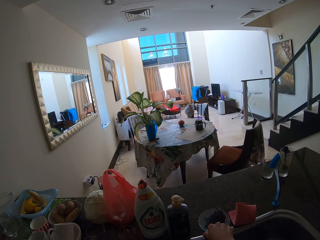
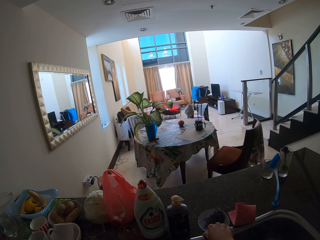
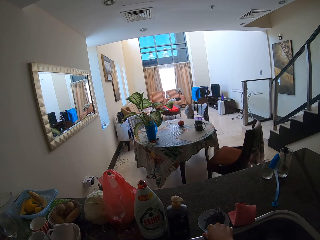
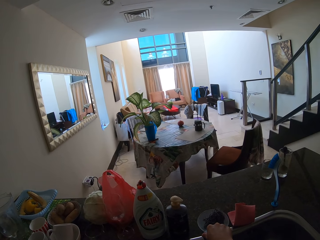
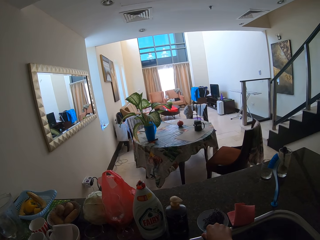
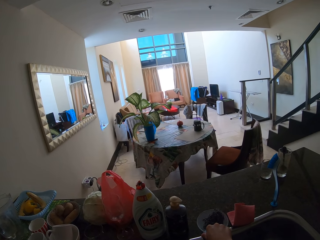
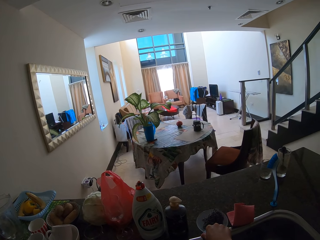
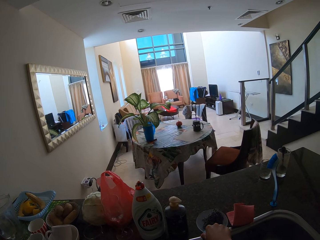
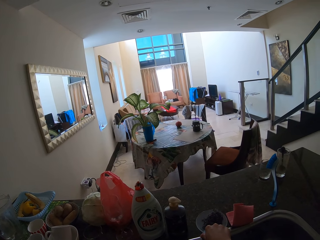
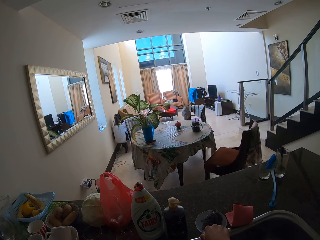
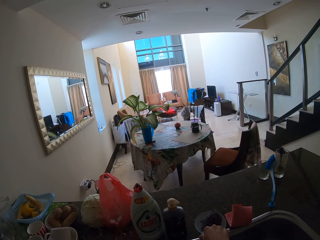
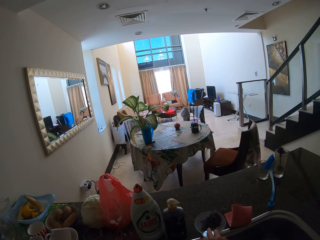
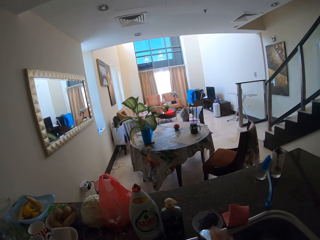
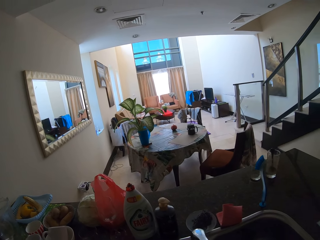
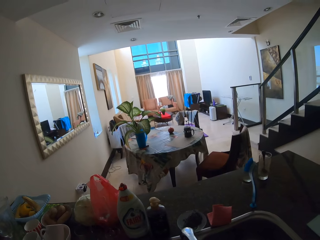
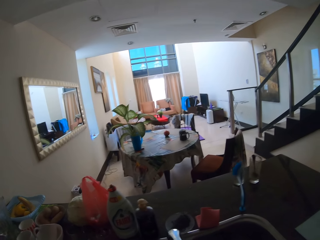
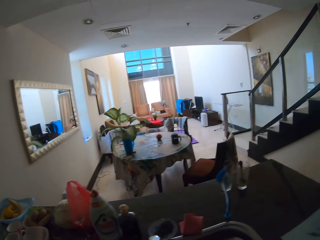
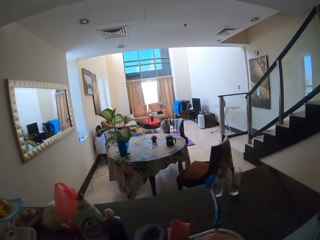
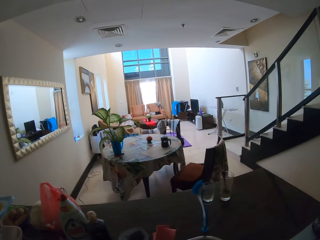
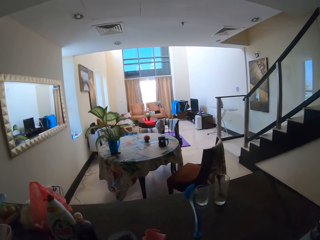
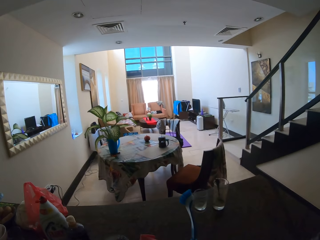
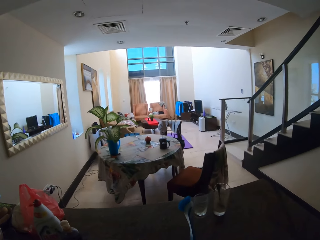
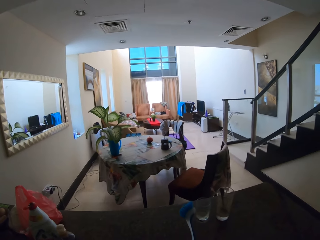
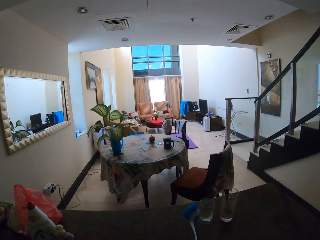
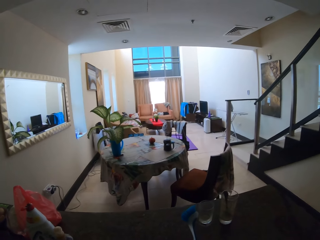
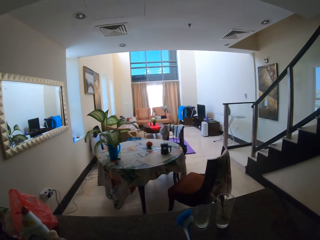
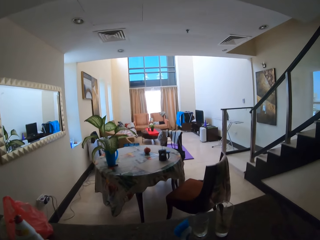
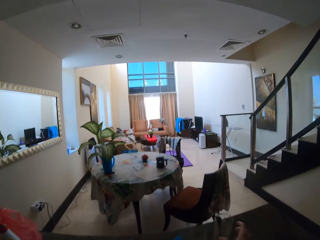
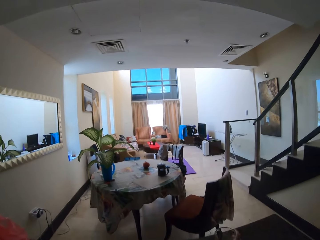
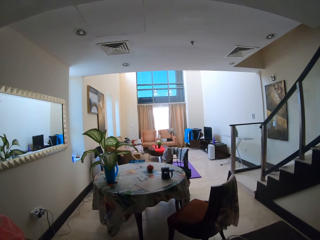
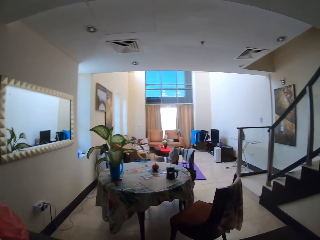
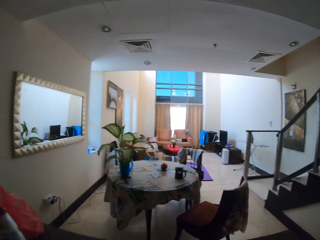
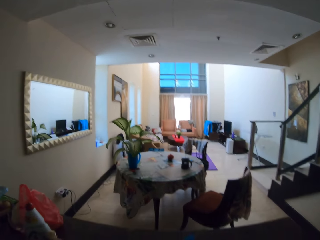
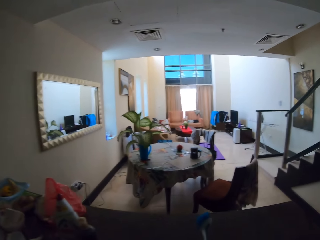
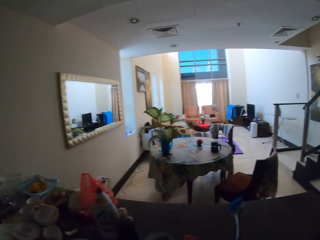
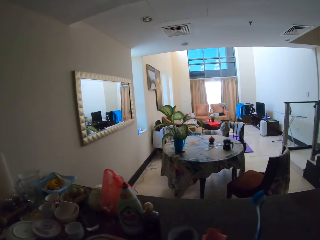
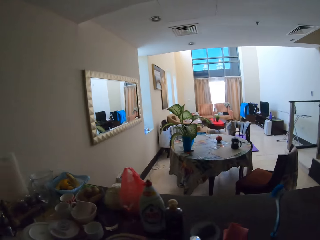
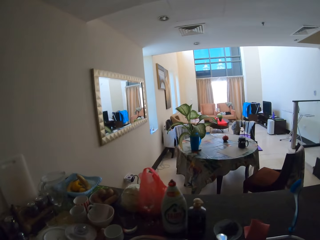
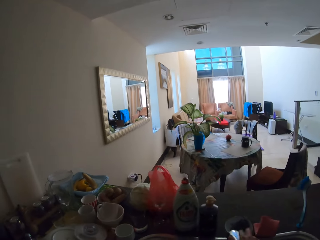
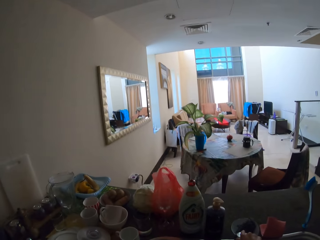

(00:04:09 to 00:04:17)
The camera wearer closes the tap. They take the glass.

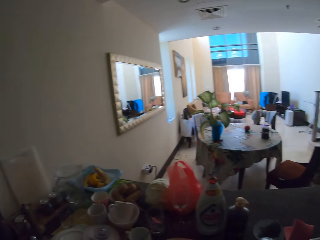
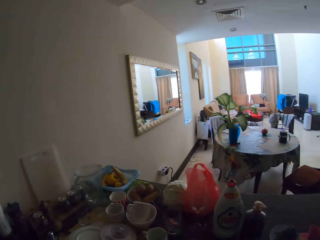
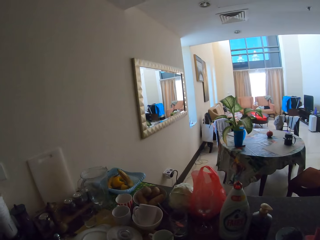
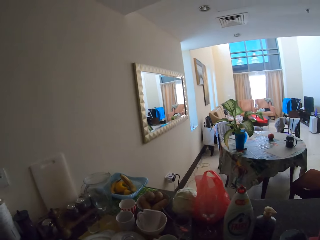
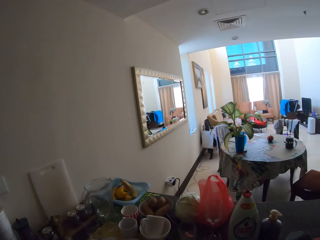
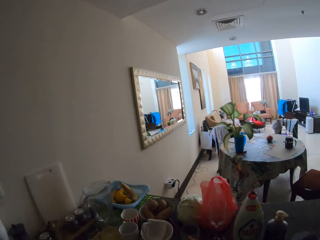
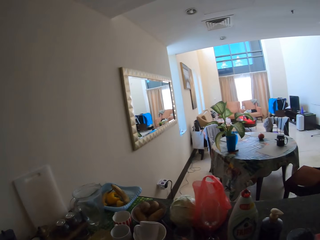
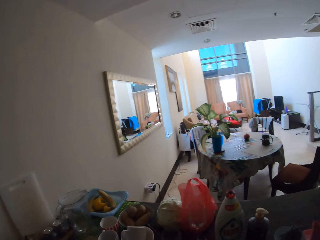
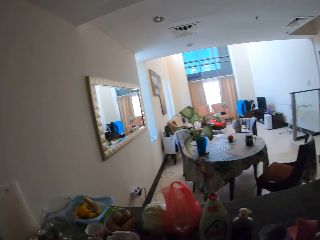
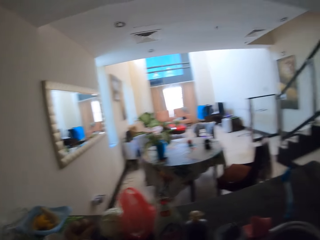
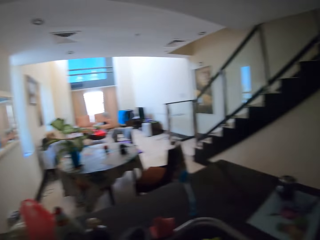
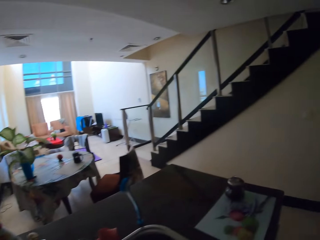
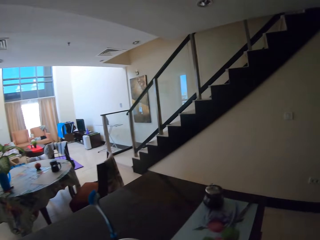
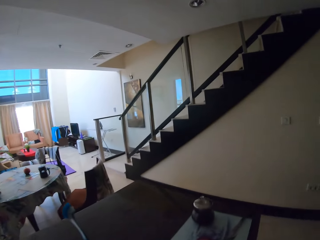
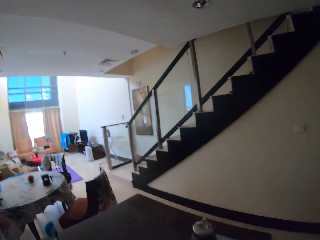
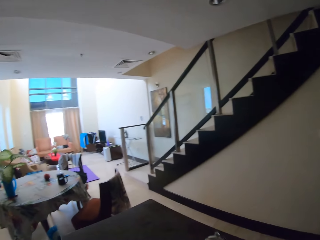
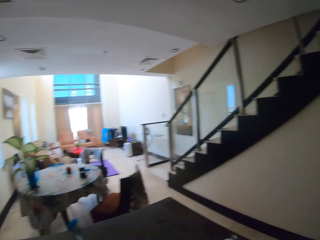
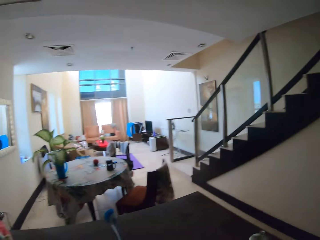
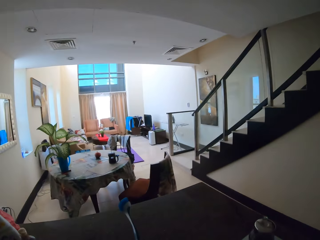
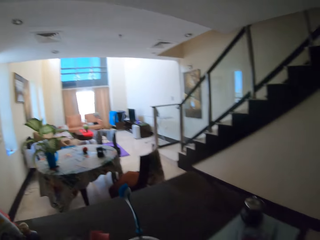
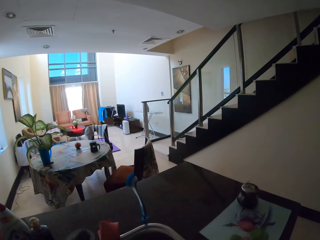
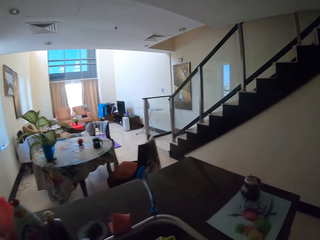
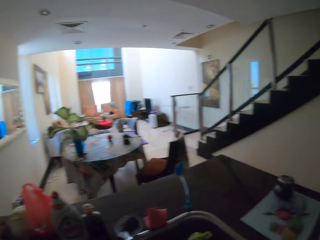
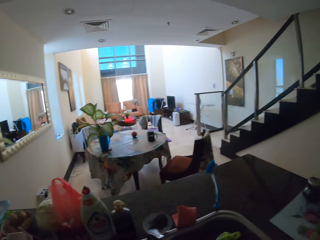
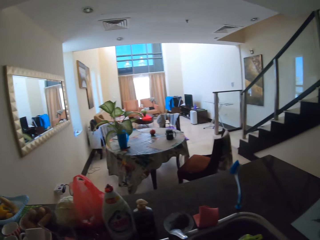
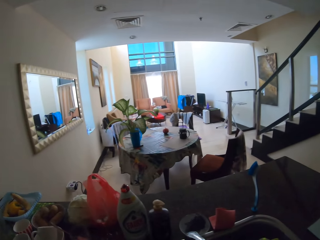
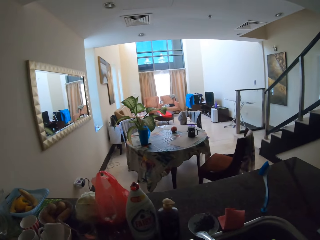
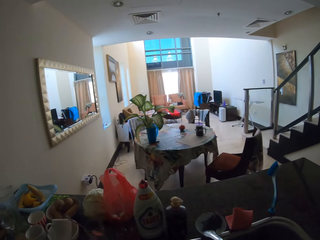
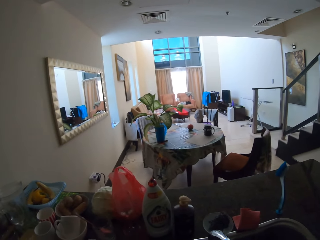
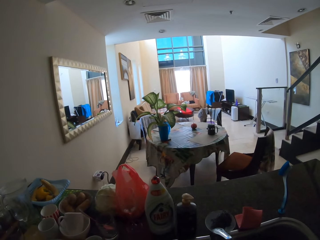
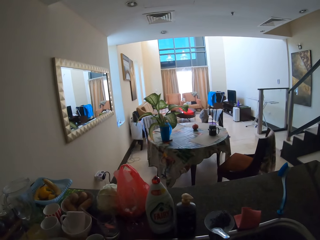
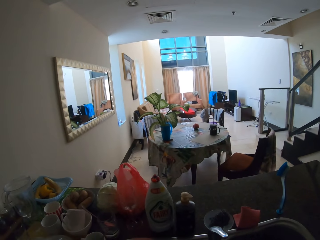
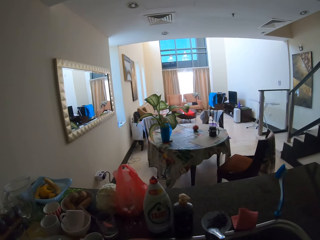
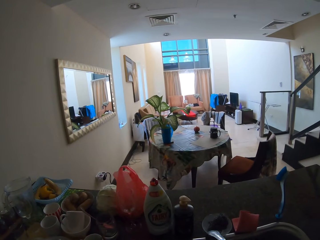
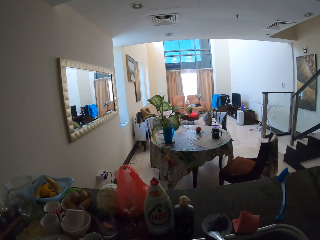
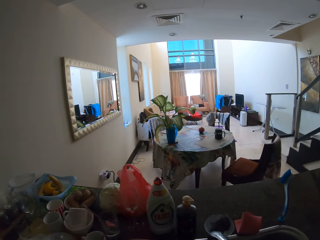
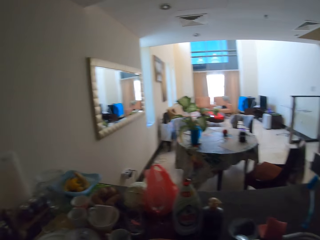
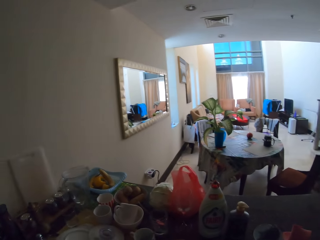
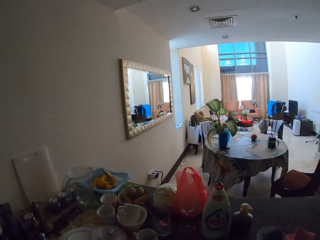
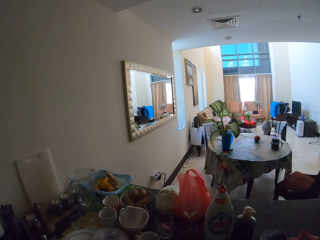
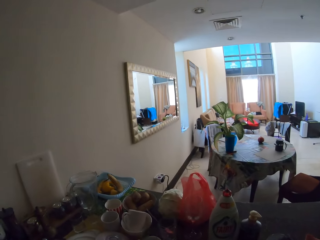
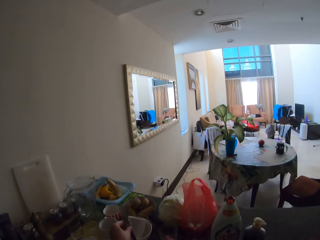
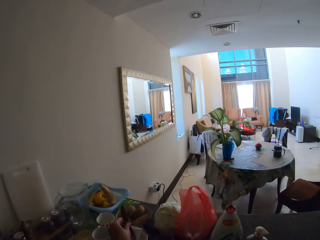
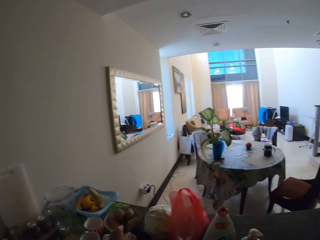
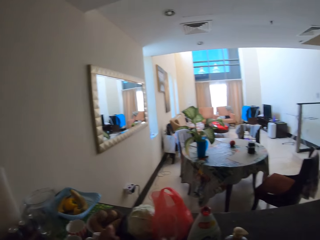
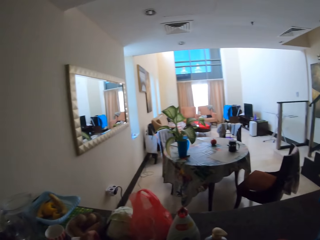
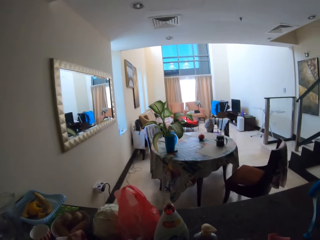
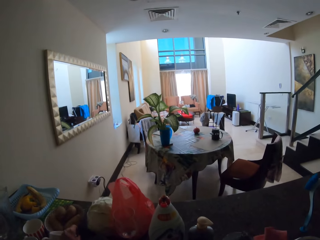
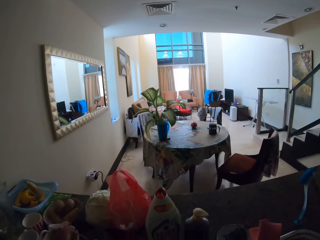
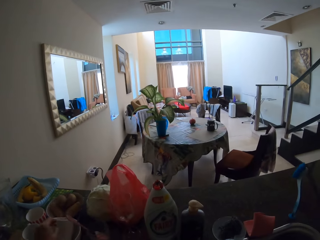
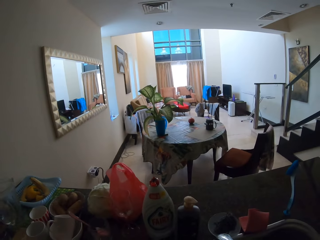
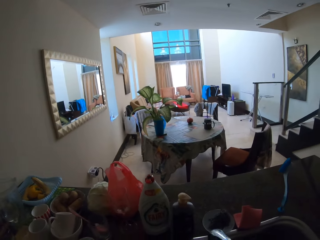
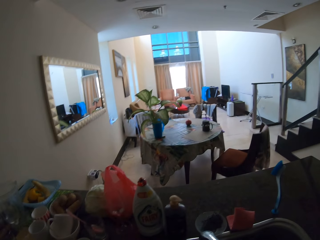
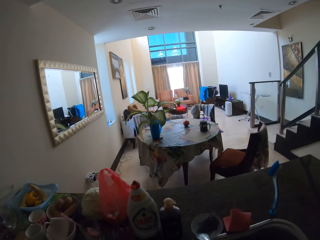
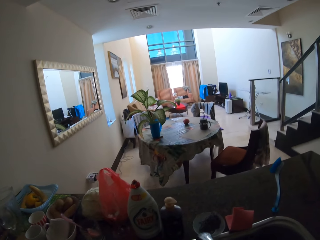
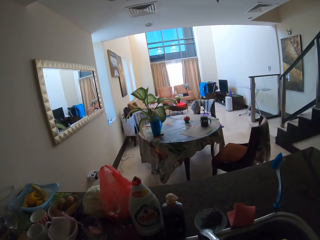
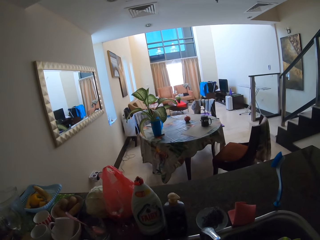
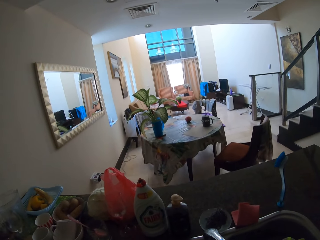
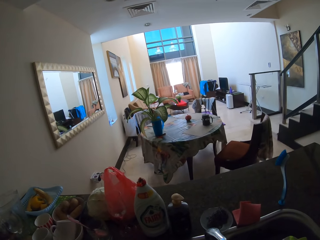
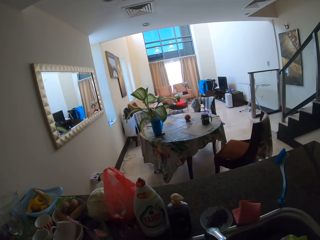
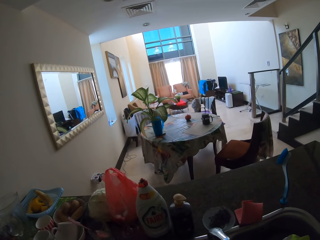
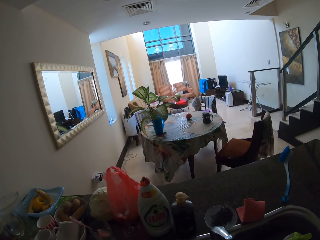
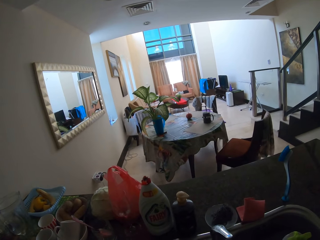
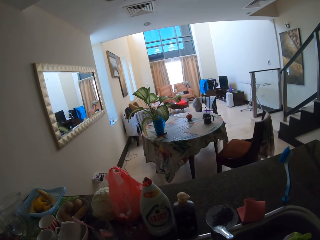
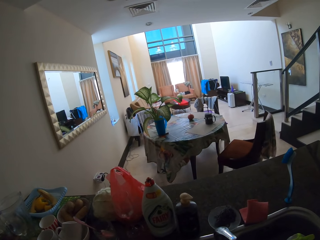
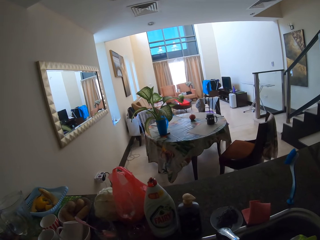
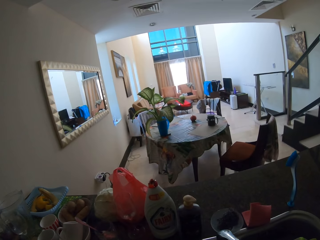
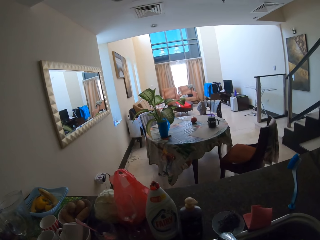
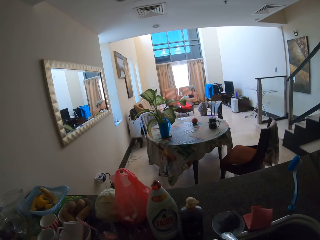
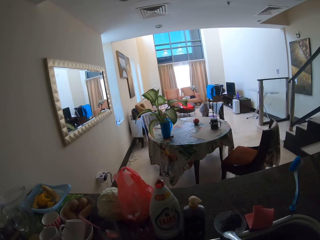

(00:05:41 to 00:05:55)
The camera wearer puts down the dish. They wash the utensils. They put something aside.
